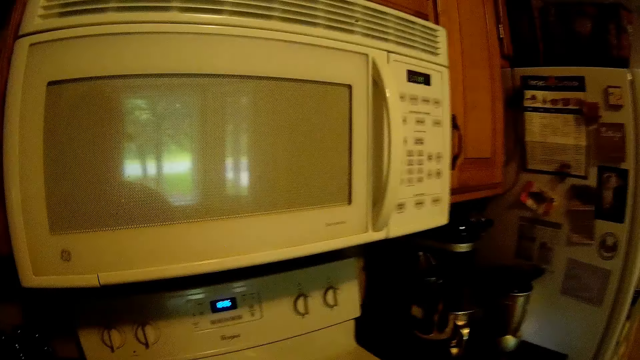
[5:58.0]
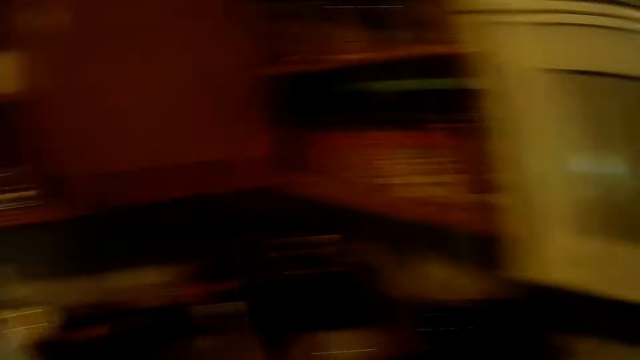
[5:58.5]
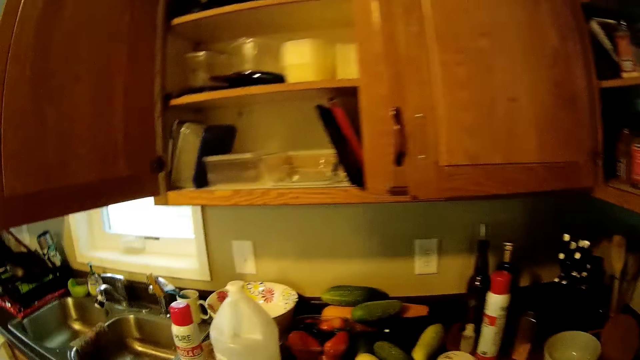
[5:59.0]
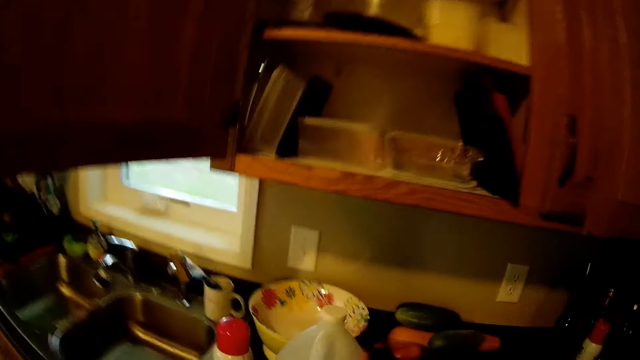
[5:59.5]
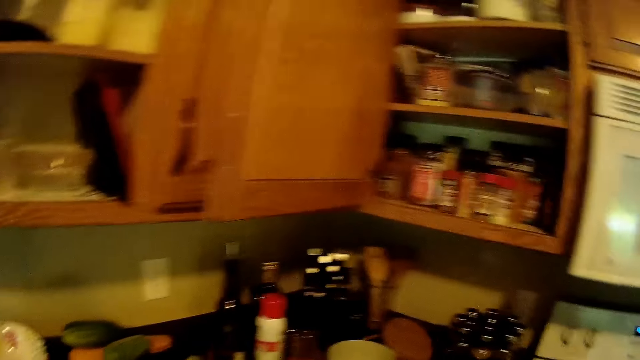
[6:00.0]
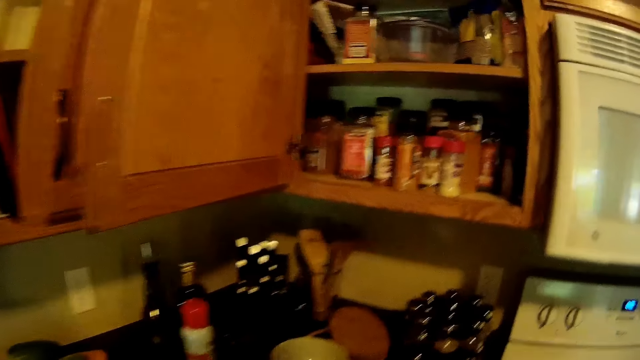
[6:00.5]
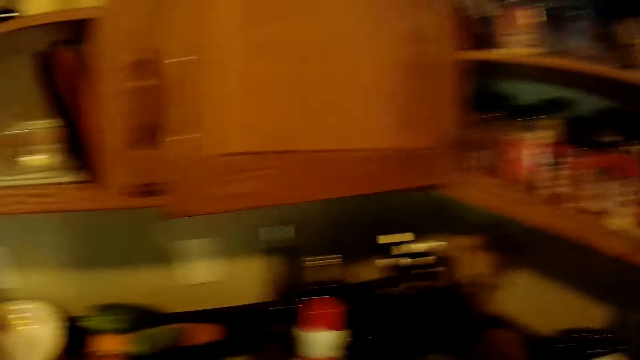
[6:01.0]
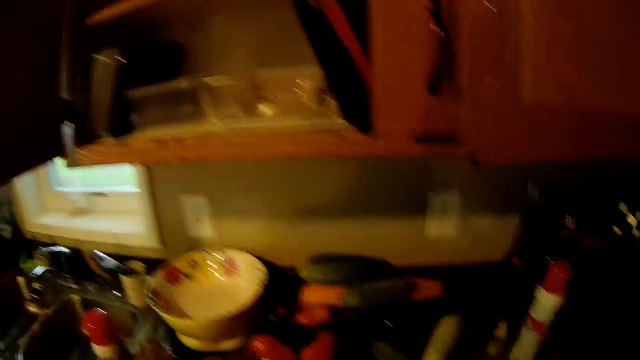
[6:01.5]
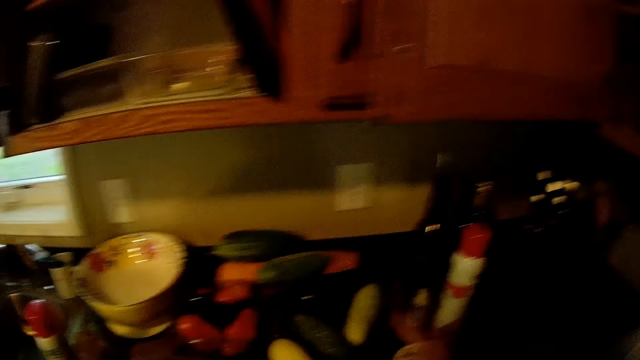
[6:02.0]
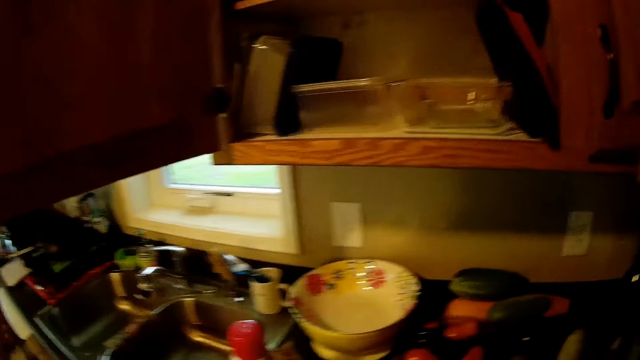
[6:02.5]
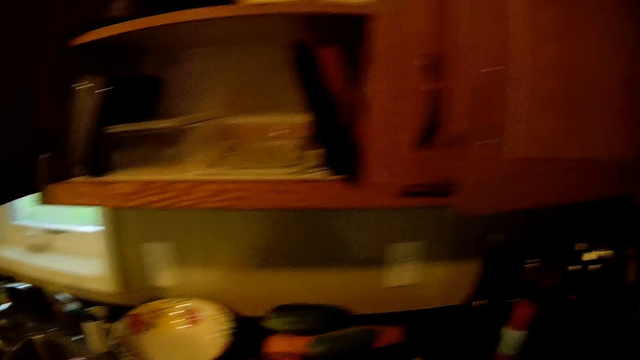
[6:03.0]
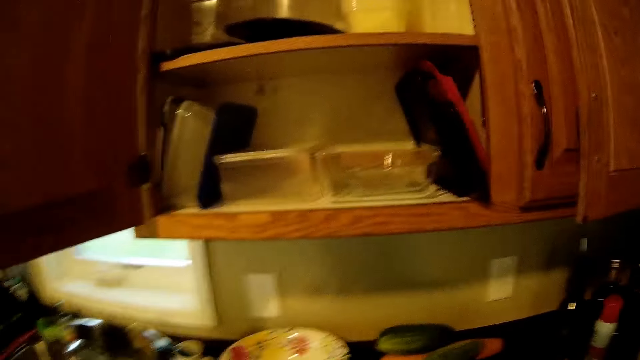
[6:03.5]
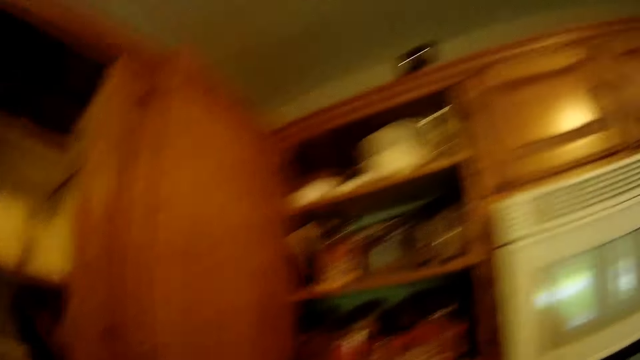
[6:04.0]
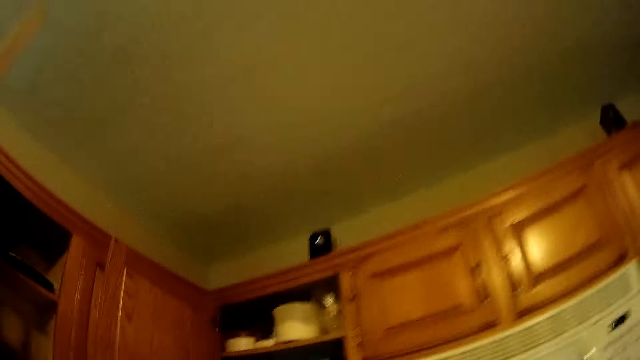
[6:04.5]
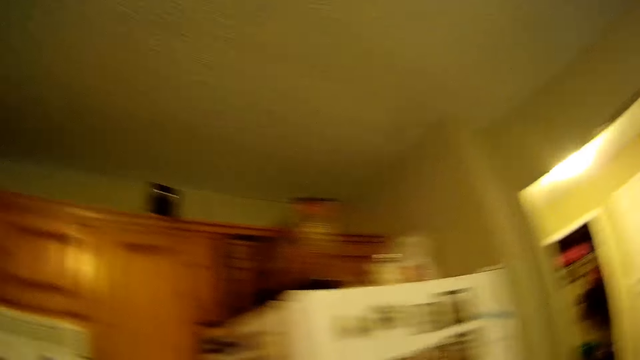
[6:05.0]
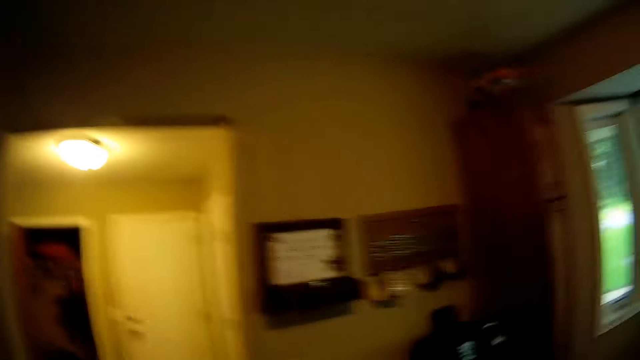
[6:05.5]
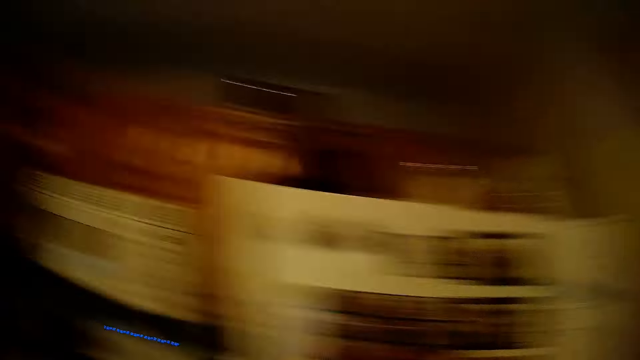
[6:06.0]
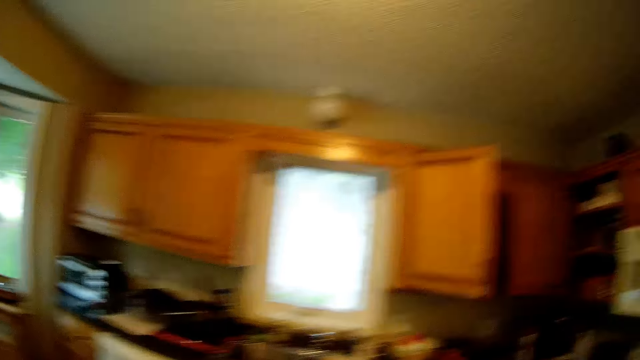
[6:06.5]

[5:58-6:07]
The camera wearer looks around.

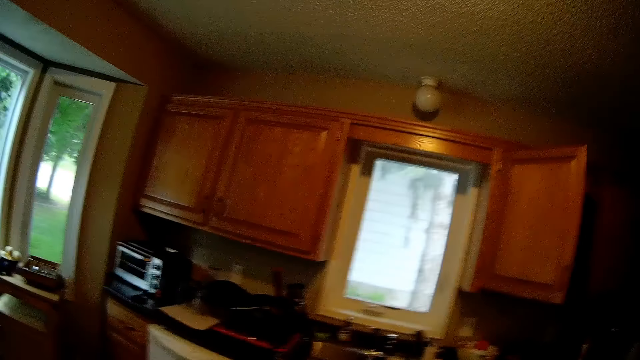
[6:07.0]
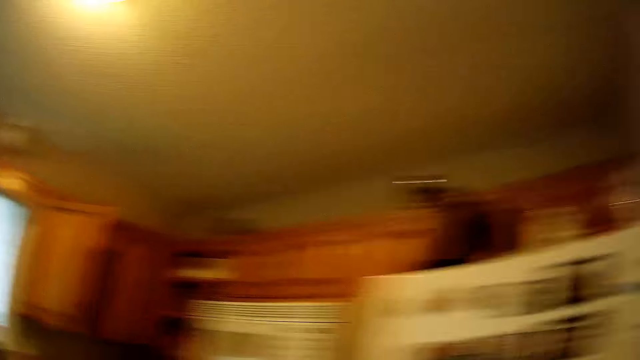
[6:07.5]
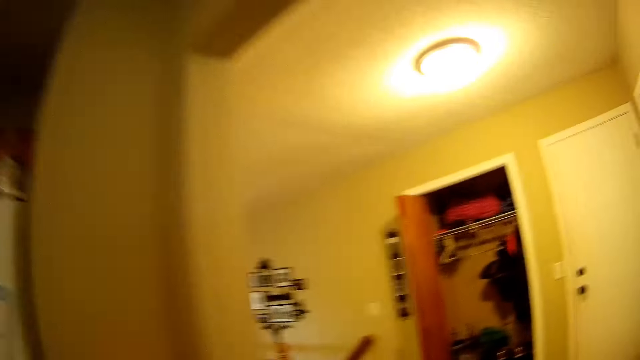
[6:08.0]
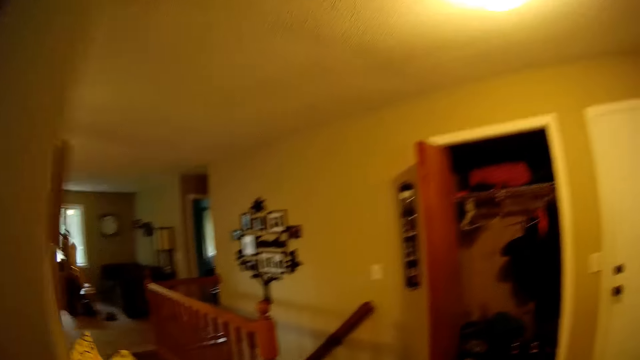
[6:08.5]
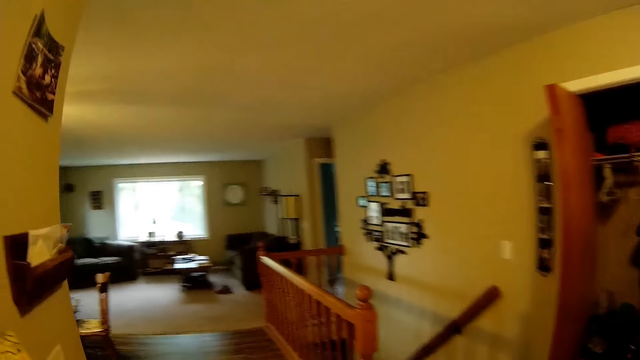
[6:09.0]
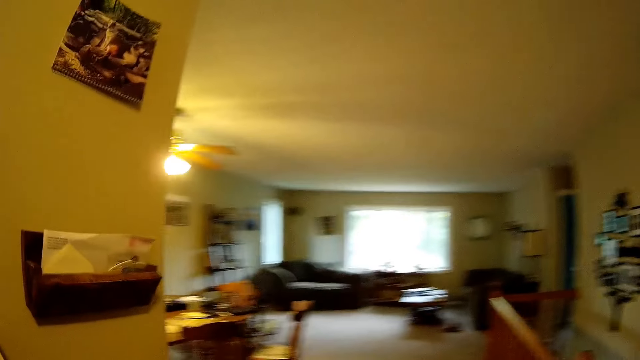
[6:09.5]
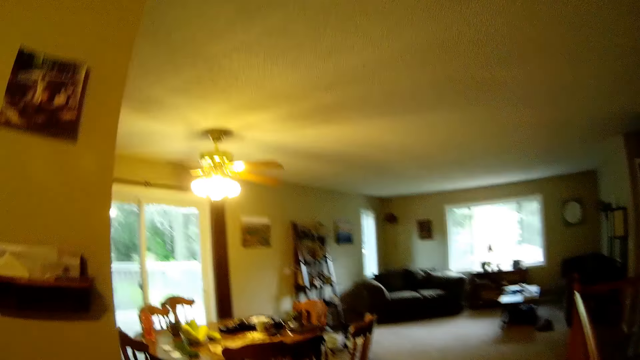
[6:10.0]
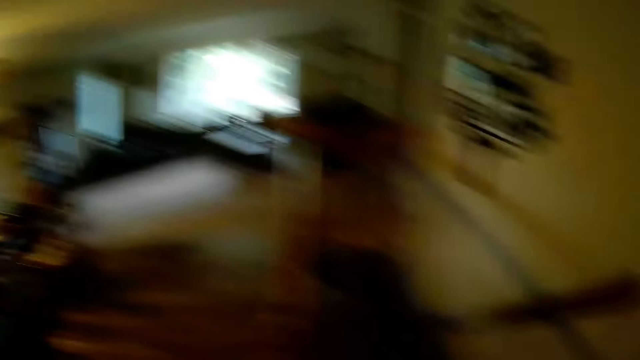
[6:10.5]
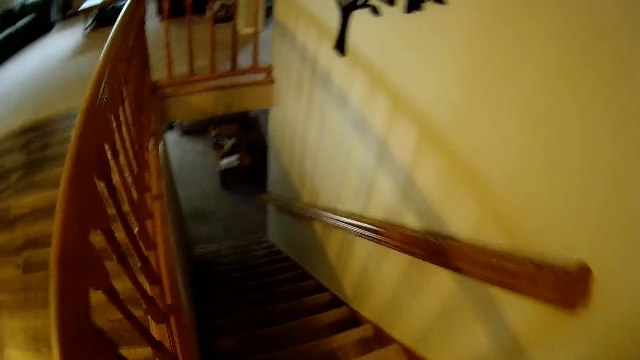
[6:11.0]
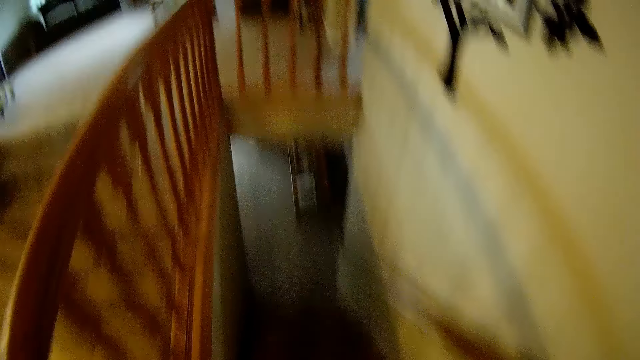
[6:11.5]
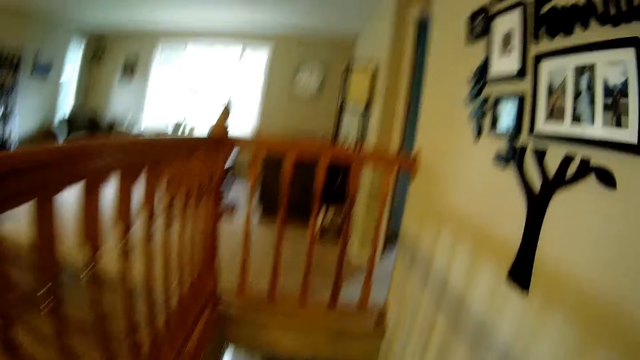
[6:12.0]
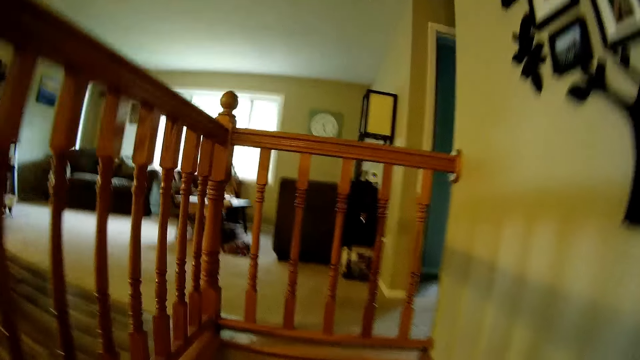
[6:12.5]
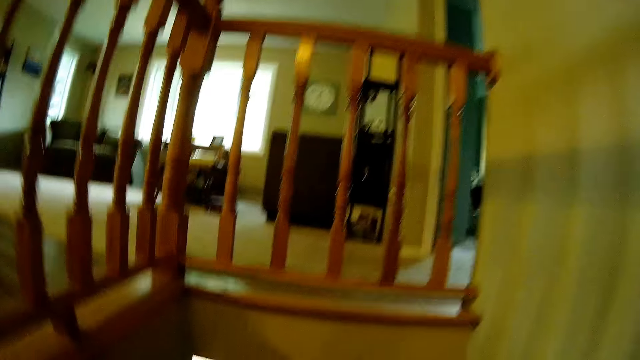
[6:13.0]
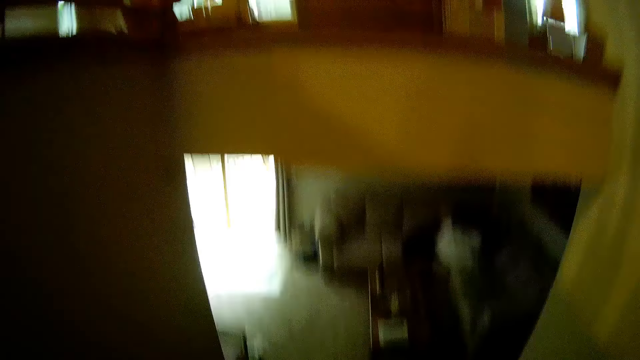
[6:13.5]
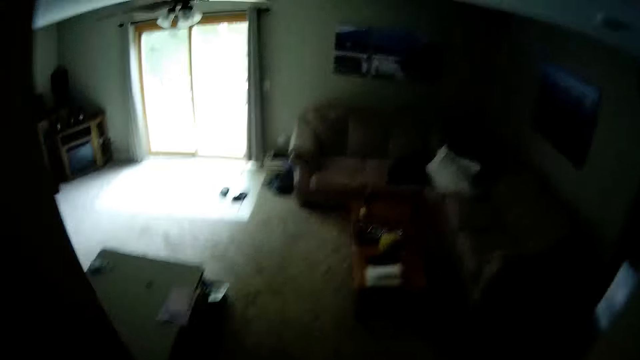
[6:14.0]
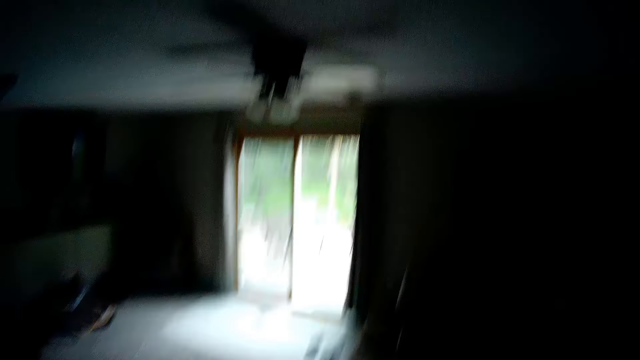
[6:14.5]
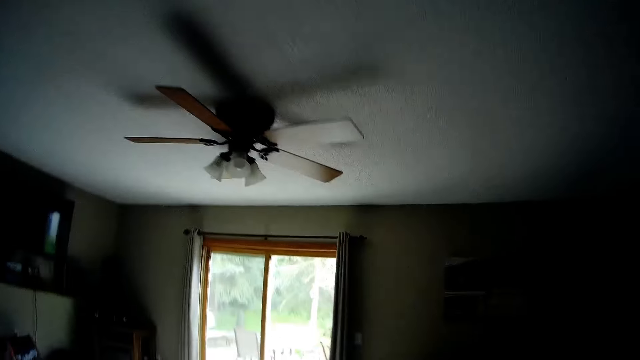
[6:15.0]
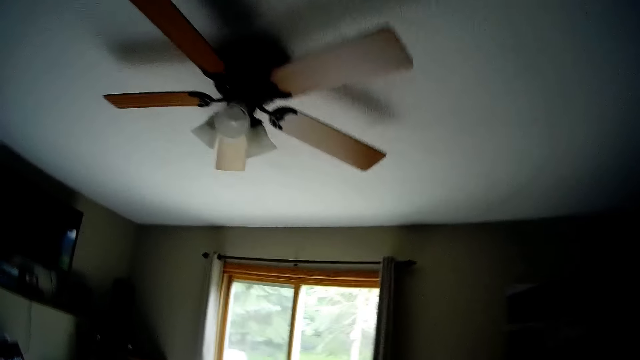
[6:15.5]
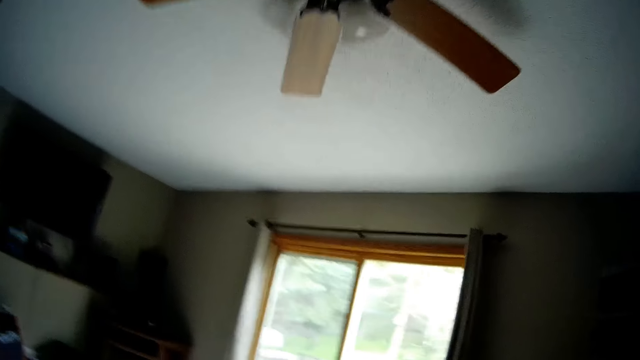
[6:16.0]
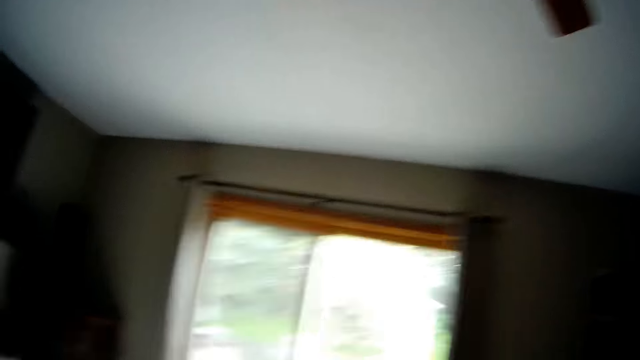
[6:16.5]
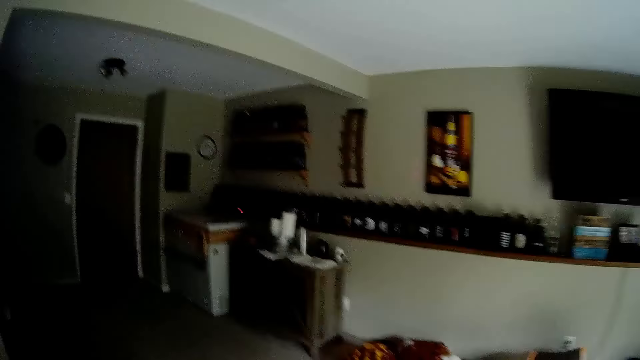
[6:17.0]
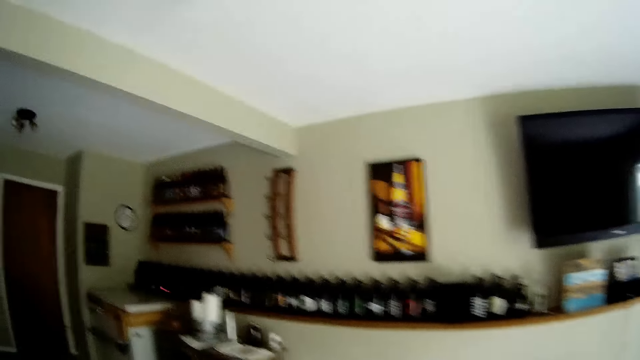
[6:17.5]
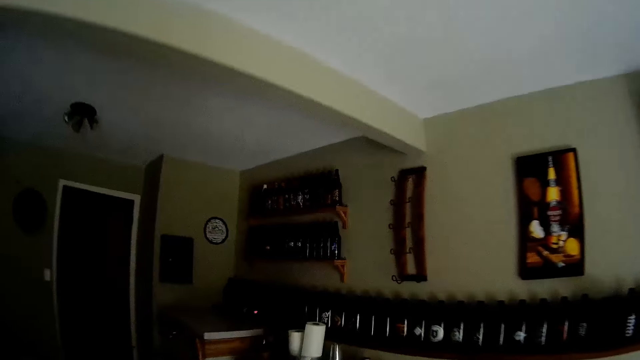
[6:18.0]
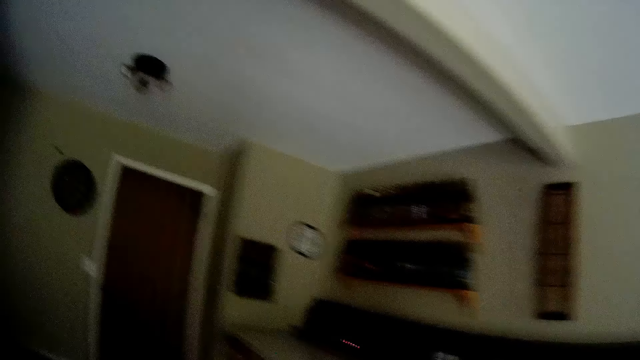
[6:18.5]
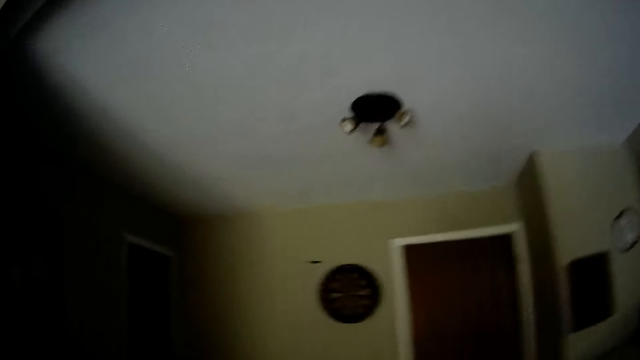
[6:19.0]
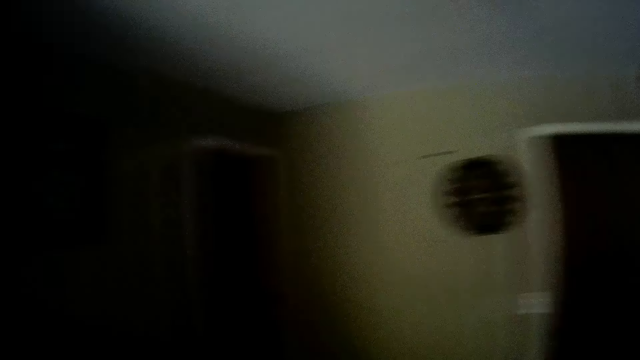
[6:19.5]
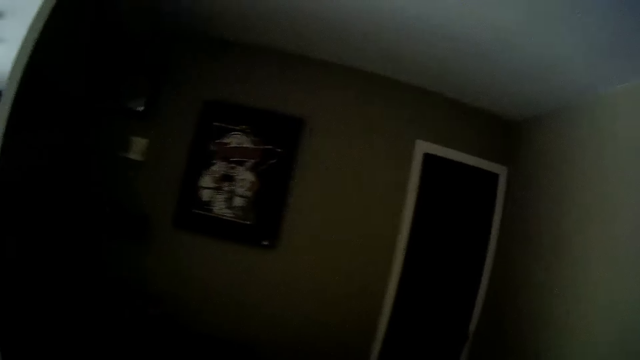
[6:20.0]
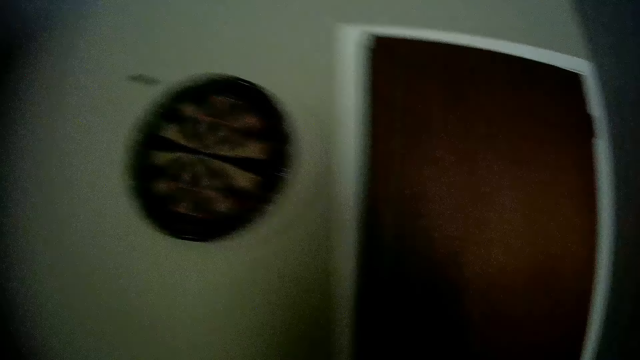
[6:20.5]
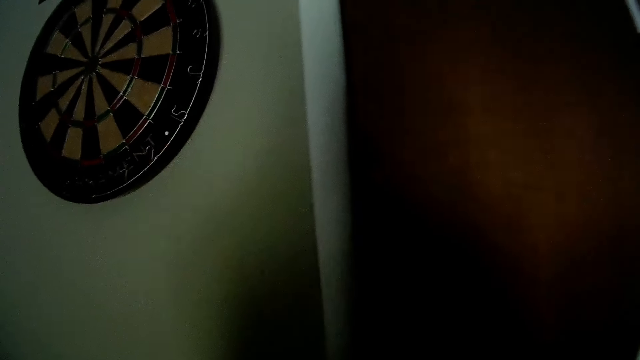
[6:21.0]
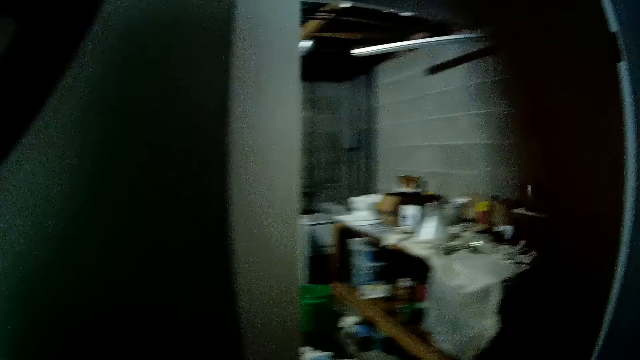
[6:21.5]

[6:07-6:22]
The camera wearer walks towards the living room. They walk out of the room. They descend through a staircase. They walk towards a room. They walk into the room.
